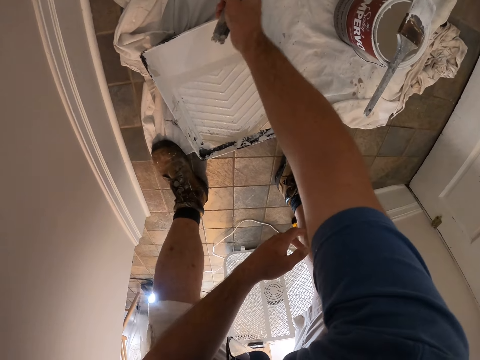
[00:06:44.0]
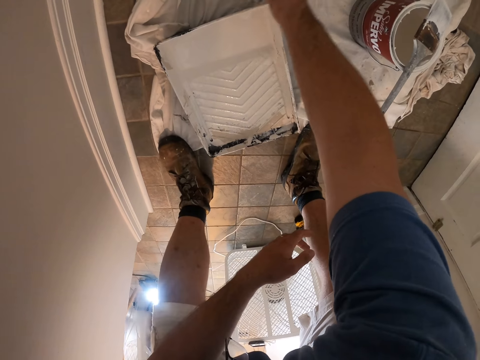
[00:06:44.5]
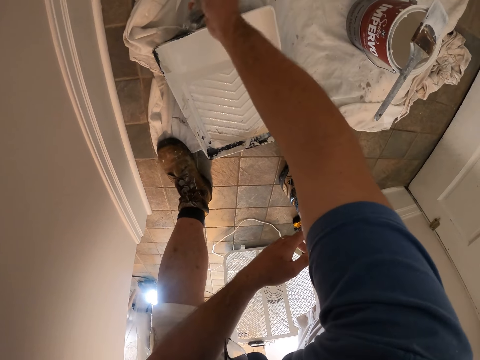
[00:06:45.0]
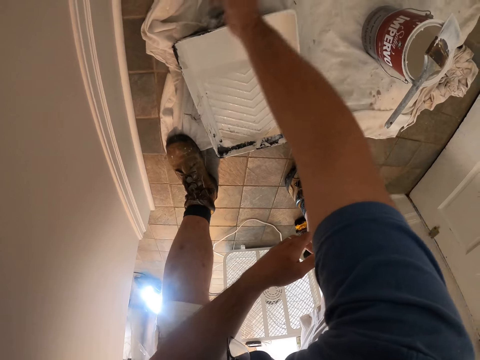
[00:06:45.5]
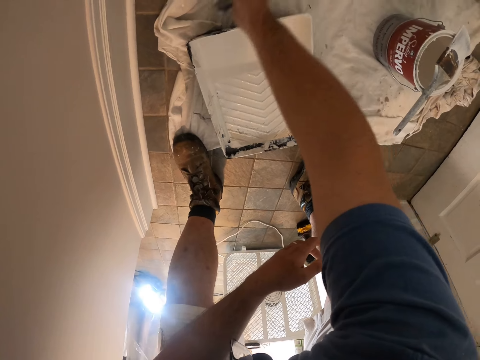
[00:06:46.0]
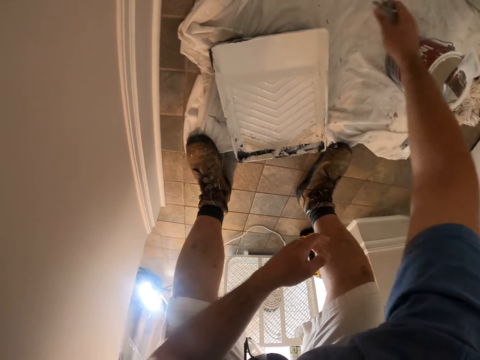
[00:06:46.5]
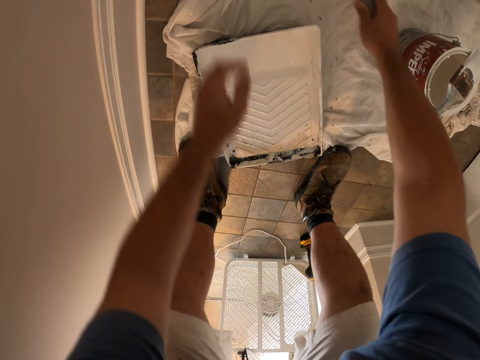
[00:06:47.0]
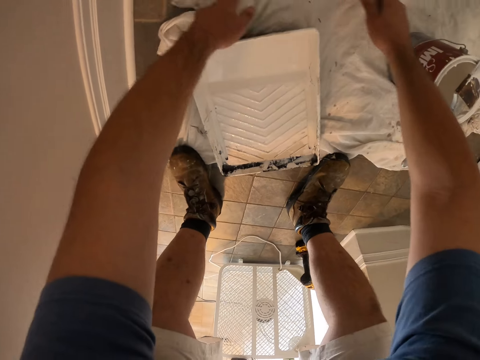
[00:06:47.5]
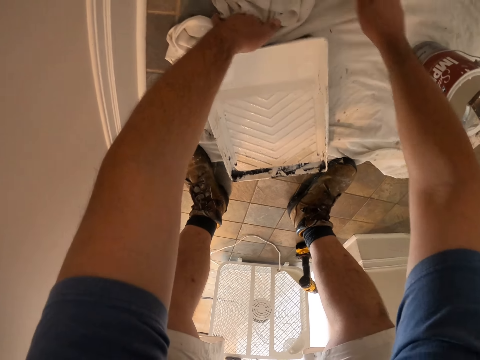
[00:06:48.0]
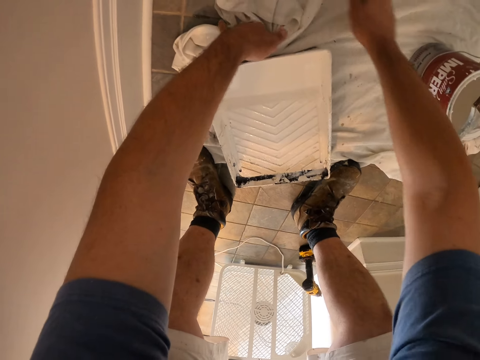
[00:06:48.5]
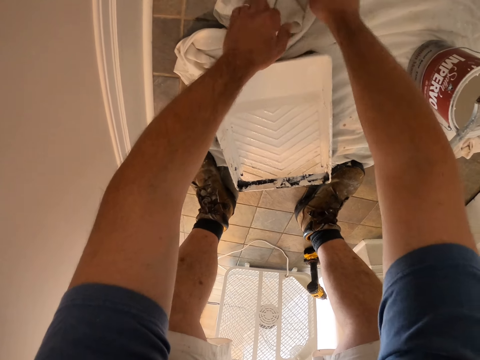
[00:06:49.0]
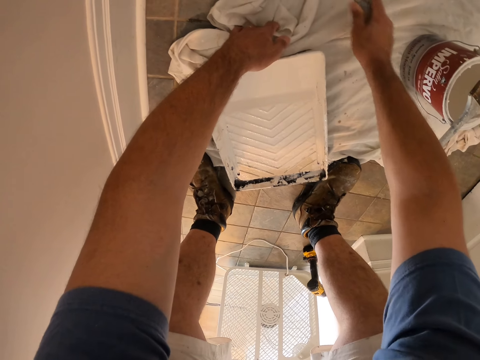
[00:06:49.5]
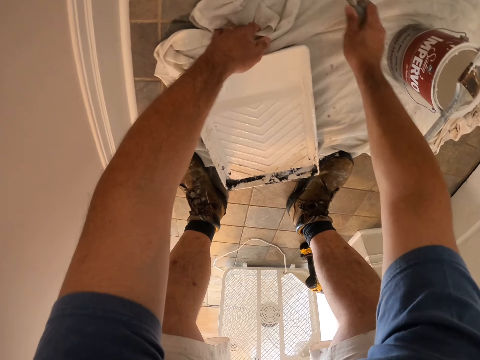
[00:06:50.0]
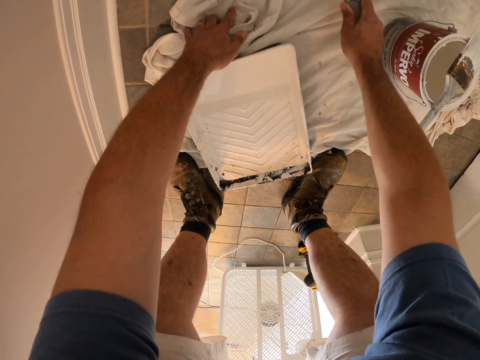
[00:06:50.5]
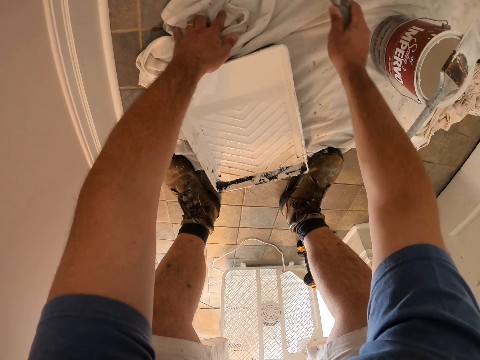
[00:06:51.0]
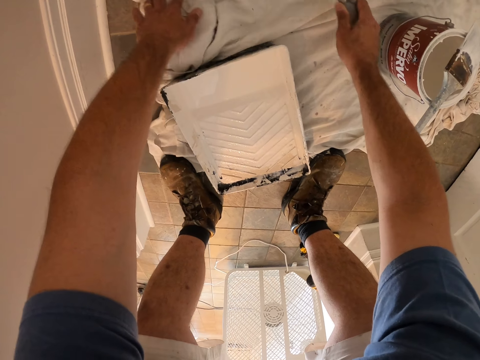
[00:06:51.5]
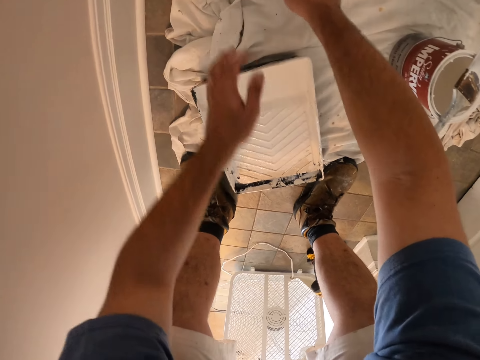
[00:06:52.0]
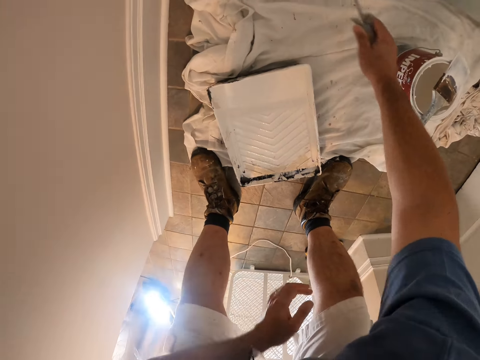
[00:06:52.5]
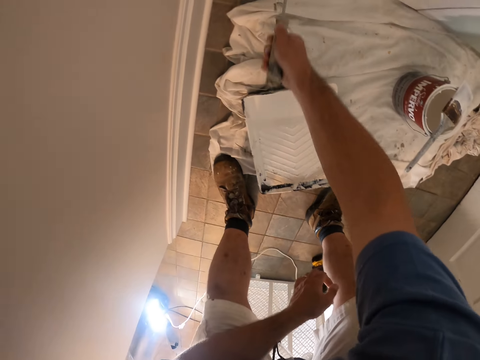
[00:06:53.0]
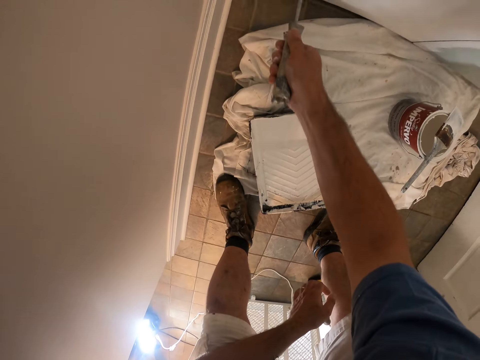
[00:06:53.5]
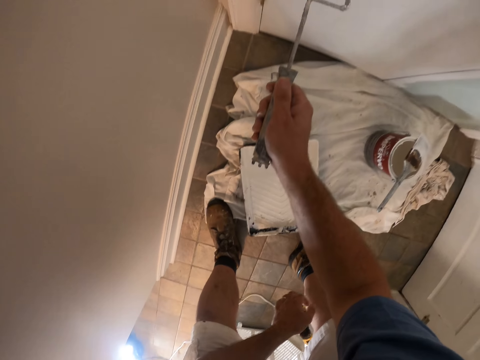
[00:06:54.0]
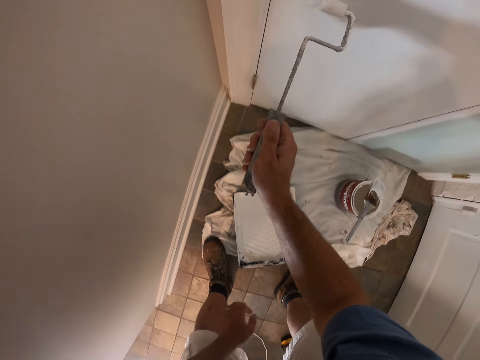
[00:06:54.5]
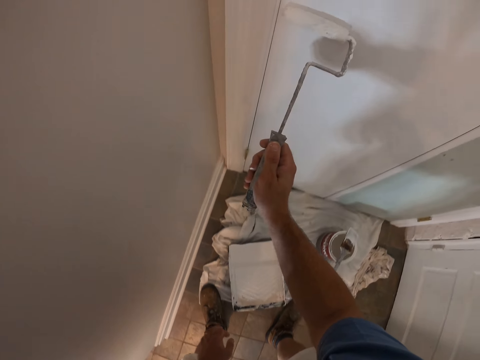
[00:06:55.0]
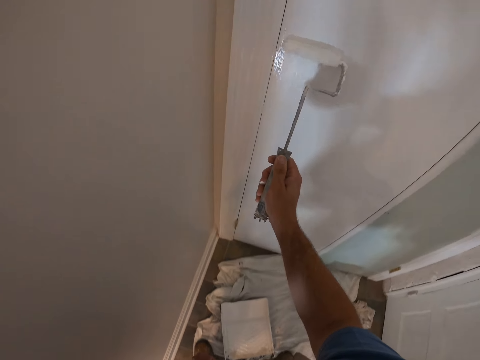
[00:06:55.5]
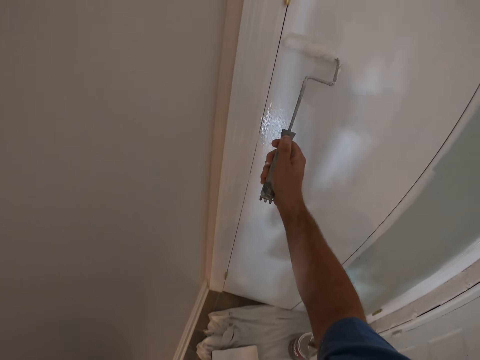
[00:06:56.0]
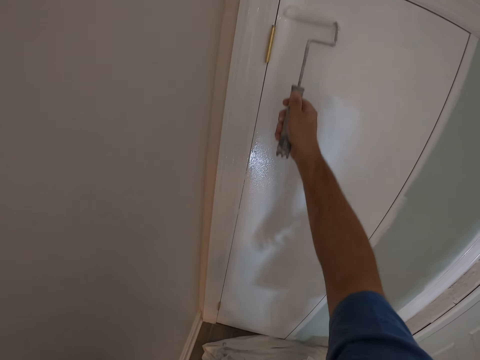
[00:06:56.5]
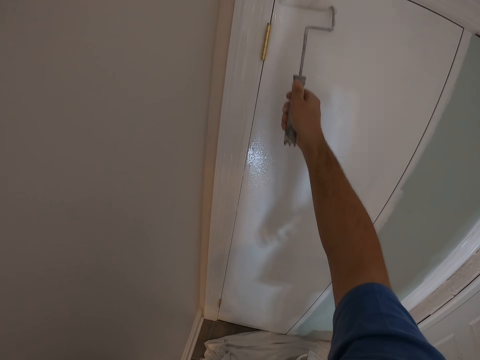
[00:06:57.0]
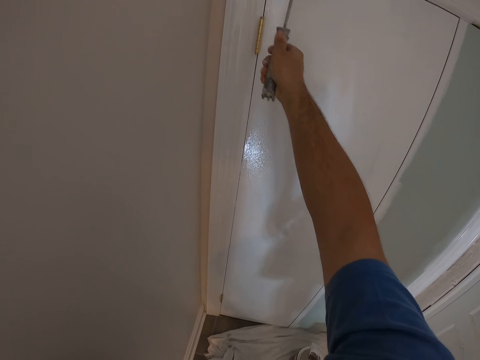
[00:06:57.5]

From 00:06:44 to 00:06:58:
The camera wearer moves something. He adjusts a cloth on the floor with his left hand. He puts something in order and paints the door.

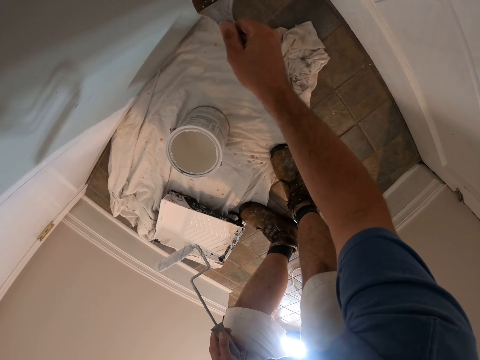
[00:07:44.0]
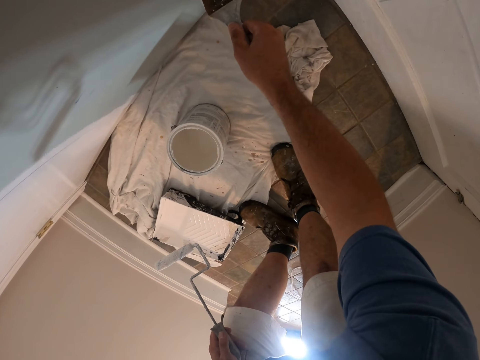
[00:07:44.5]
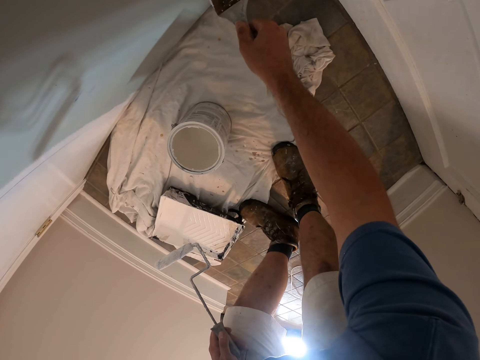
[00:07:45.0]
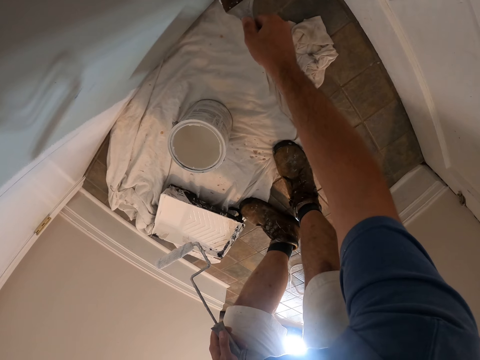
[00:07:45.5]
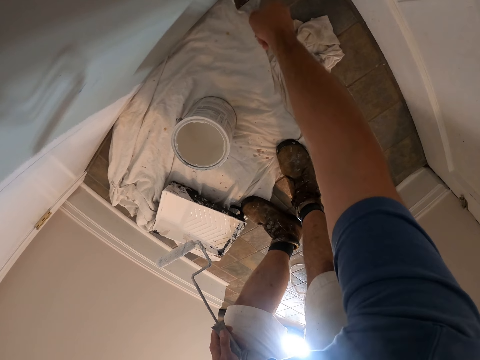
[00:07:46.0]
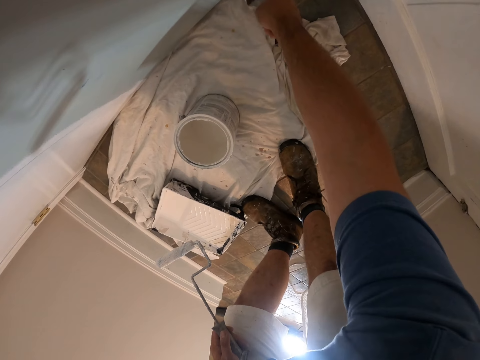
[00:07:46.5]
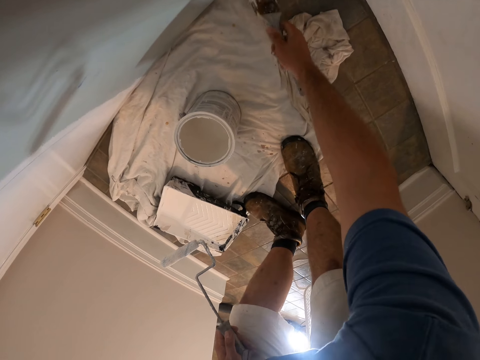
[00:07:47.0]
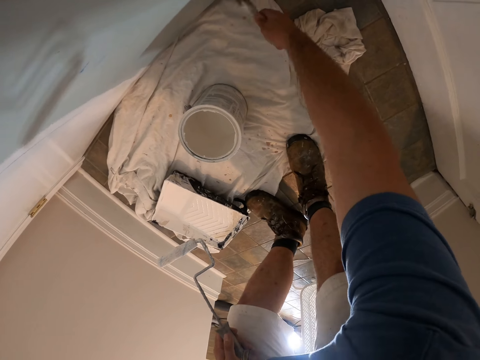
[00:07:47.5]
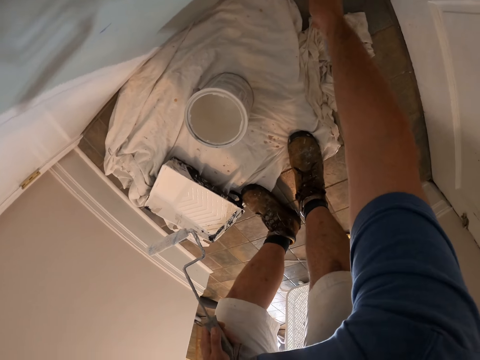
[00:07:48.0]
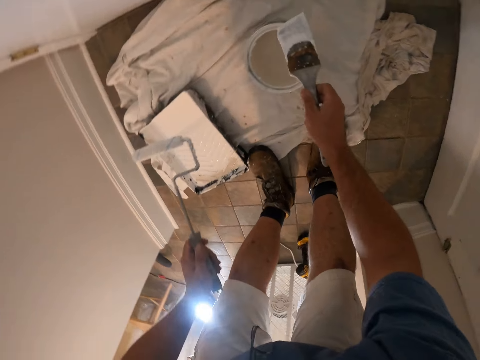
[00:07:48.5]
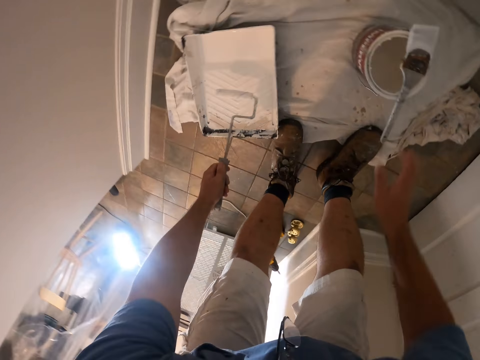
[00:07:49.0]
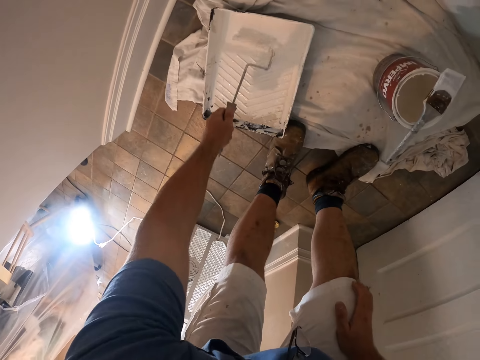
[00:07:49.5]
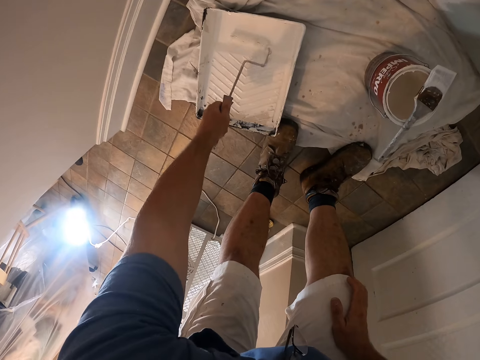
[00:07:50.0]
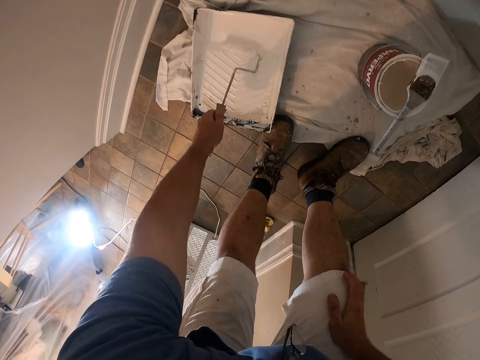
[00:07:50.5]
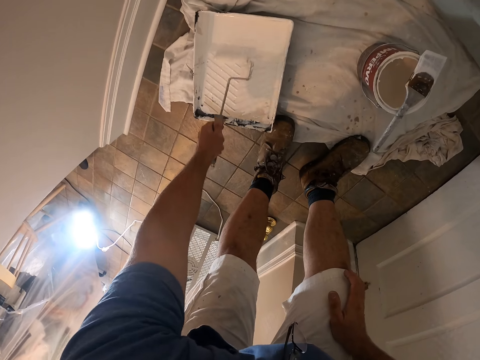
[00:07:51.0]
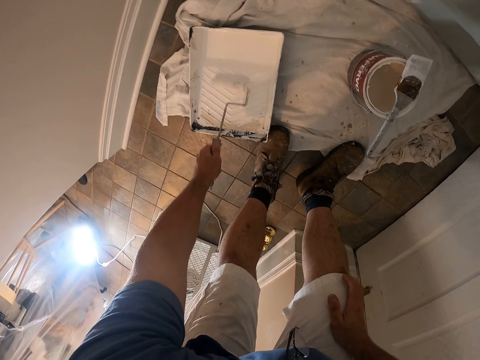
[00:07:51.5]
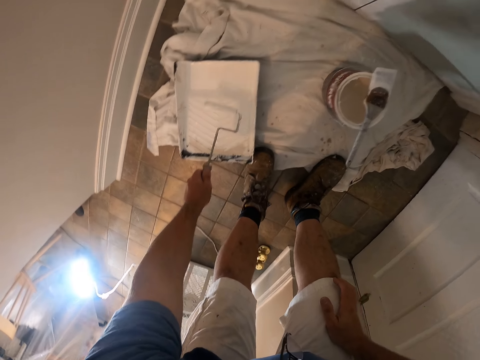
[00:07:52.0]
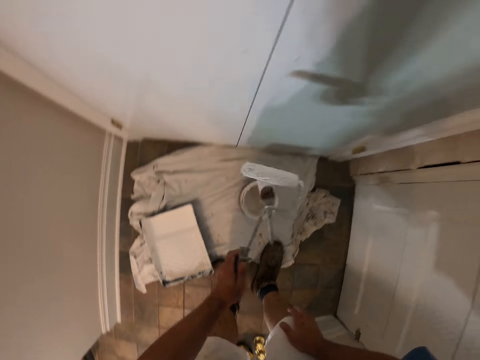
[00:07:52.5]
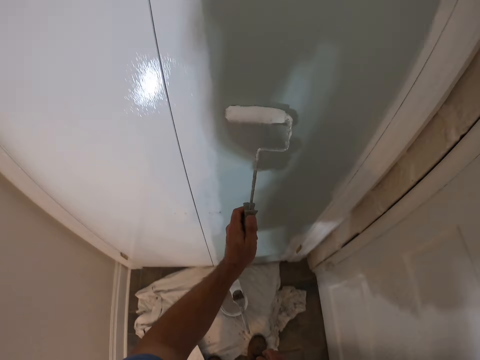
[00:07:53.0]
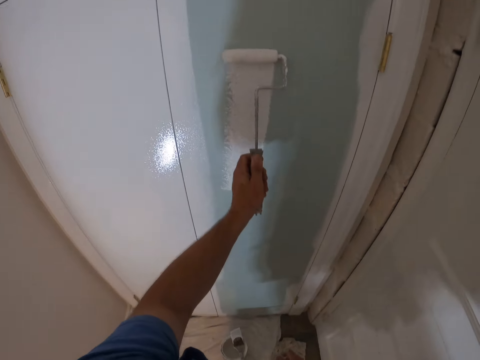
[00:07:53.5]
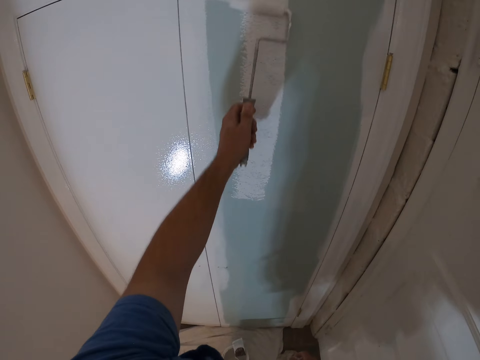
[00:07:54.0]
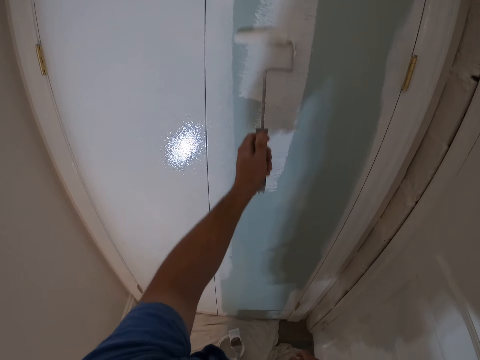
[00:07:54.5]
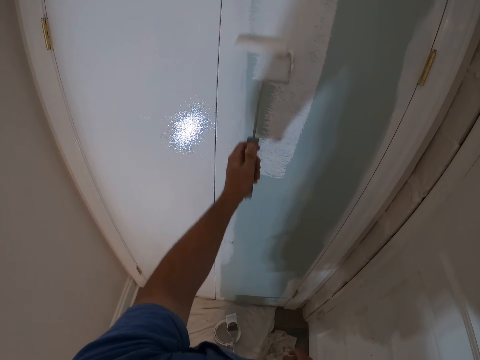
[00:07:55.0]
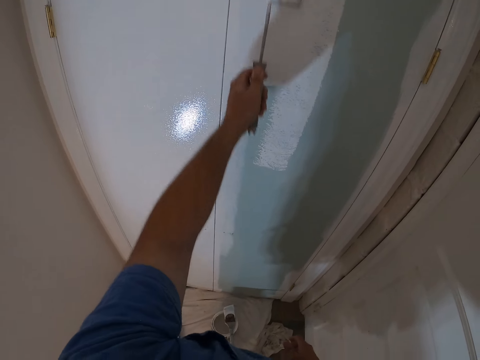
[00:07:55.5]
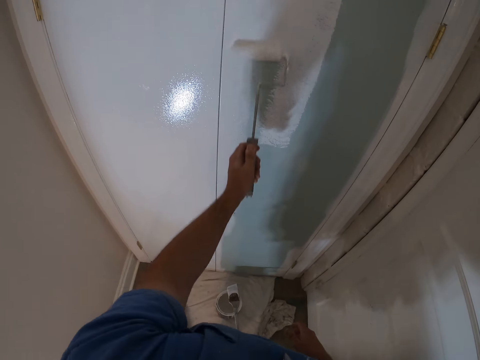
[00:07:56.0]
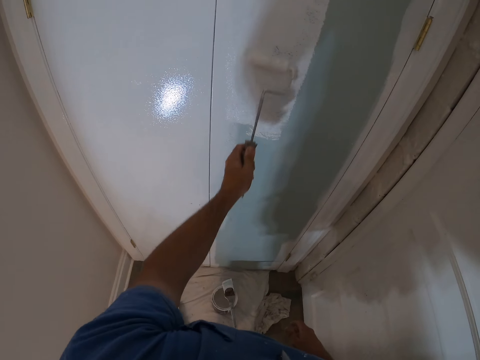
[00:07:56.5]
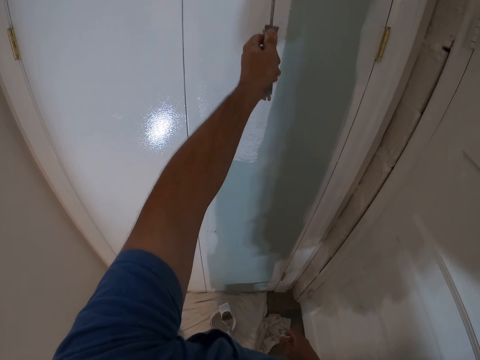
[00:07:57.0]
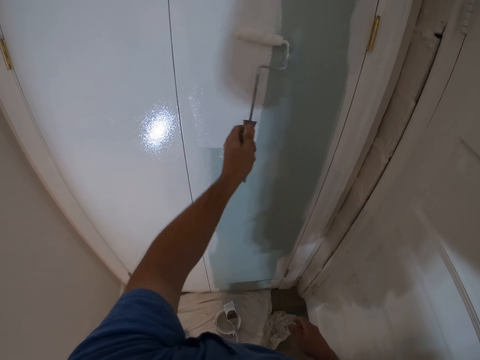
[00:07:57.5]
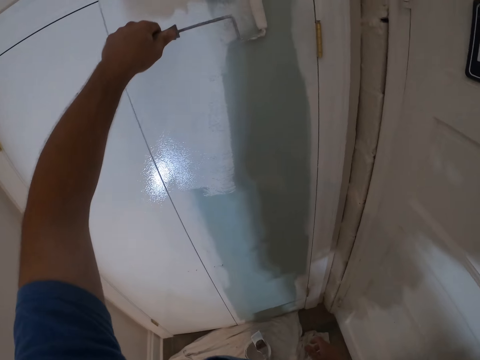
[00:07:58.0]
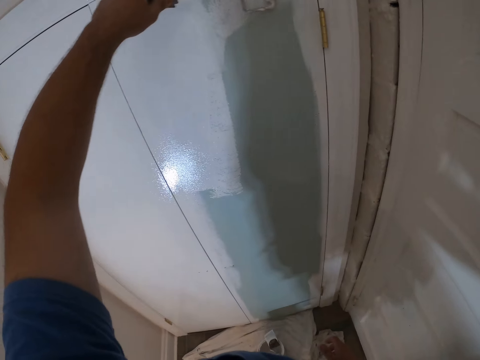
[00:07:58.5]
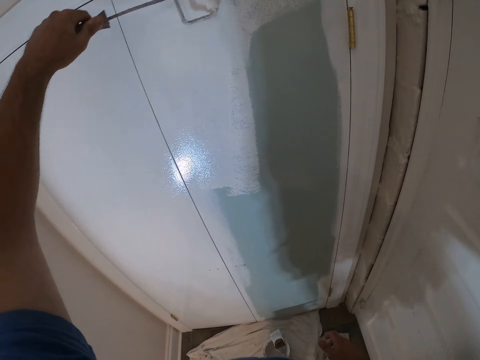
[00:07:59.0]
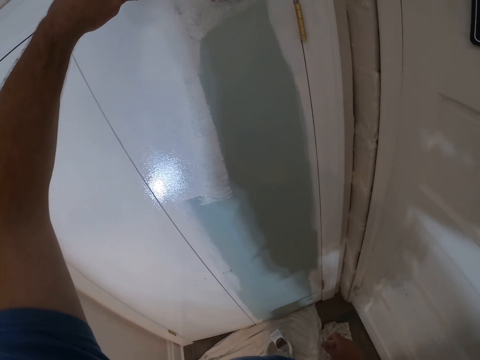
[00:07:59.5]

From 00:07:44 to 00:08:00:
The camera wearer paints the room with the paint brush in his right hand. He drops the paint brush on the paint can on the floor. He dips the paint roller brush into the paint can in his left hand. He paints the room with the paint roller brush in his right hand.
